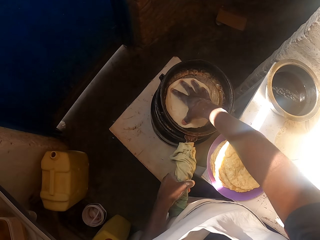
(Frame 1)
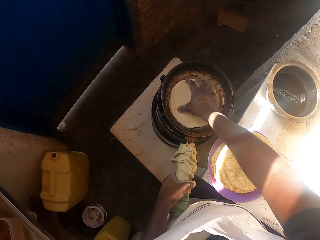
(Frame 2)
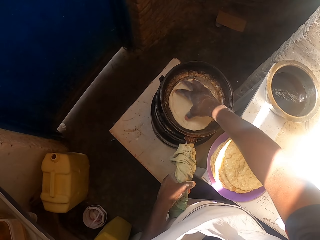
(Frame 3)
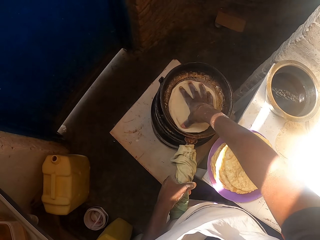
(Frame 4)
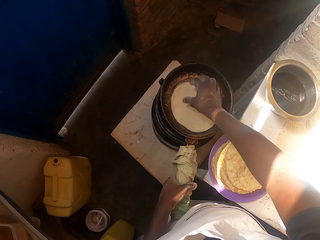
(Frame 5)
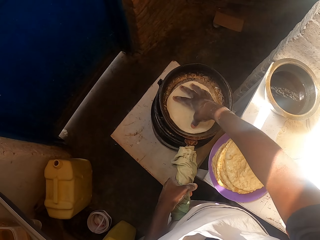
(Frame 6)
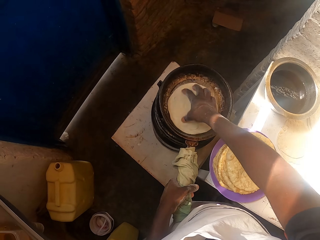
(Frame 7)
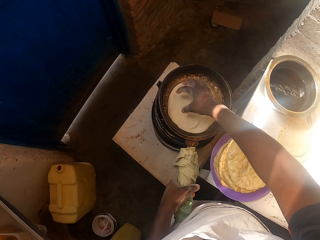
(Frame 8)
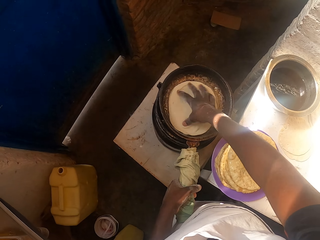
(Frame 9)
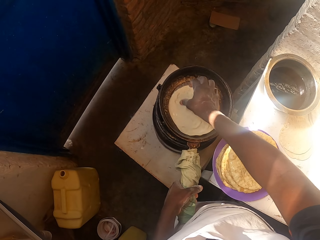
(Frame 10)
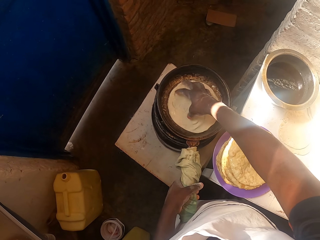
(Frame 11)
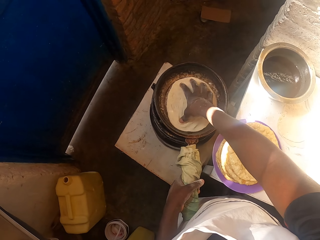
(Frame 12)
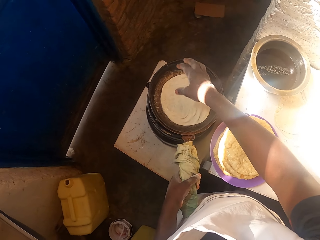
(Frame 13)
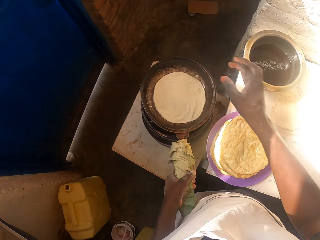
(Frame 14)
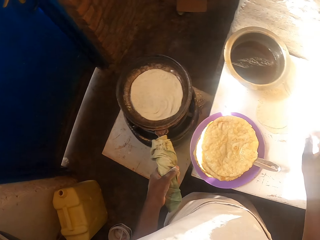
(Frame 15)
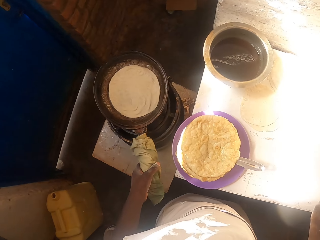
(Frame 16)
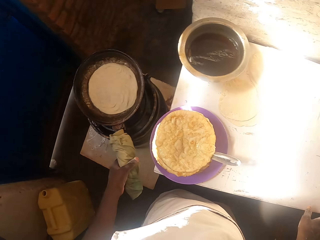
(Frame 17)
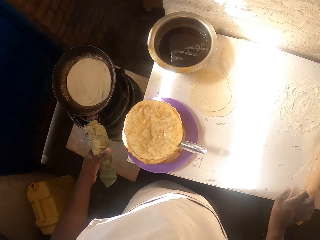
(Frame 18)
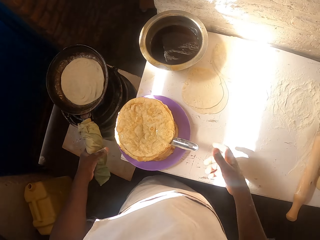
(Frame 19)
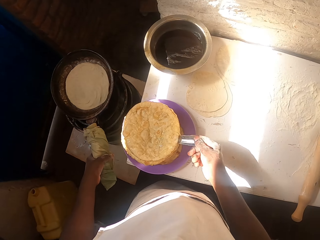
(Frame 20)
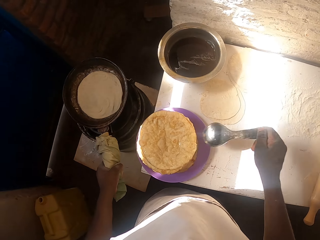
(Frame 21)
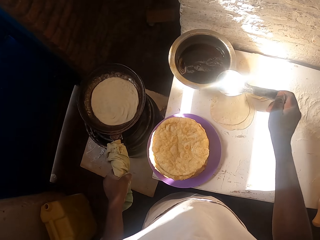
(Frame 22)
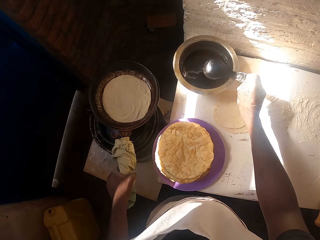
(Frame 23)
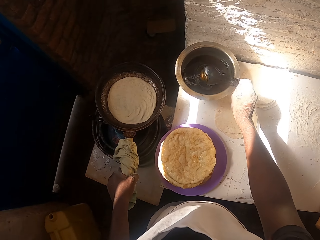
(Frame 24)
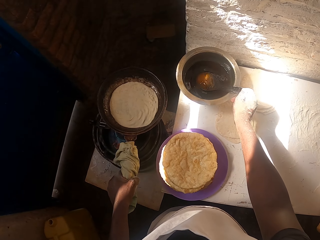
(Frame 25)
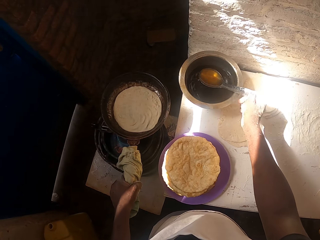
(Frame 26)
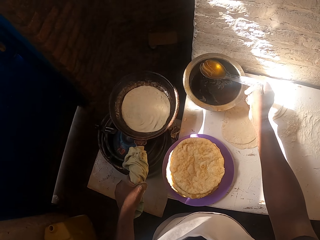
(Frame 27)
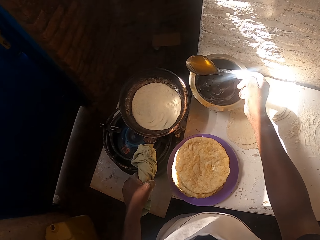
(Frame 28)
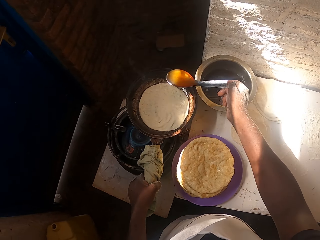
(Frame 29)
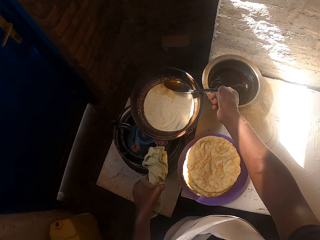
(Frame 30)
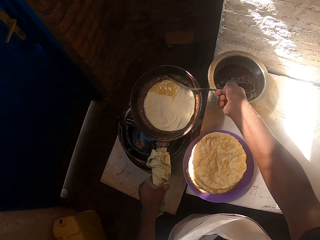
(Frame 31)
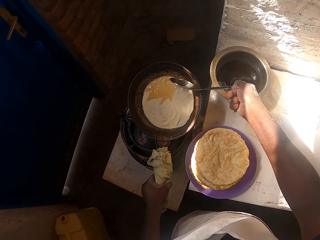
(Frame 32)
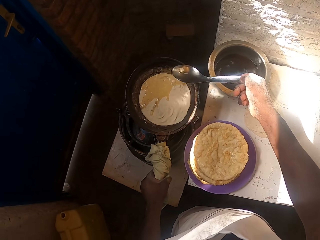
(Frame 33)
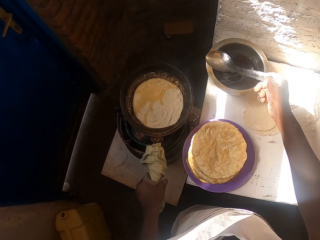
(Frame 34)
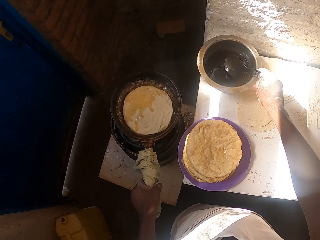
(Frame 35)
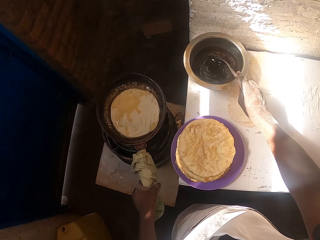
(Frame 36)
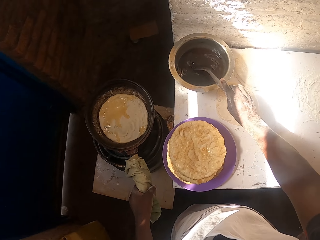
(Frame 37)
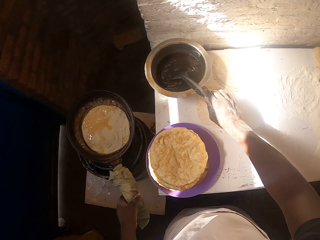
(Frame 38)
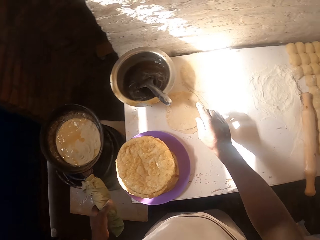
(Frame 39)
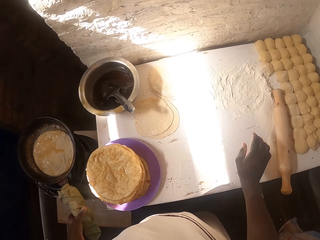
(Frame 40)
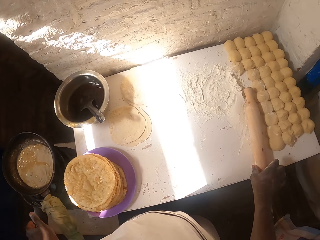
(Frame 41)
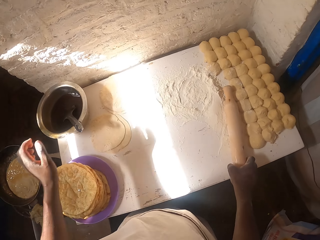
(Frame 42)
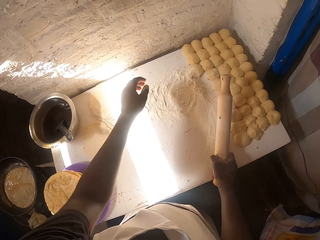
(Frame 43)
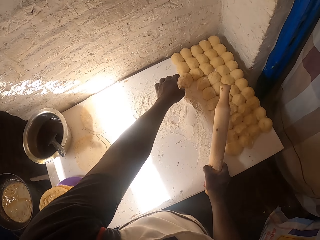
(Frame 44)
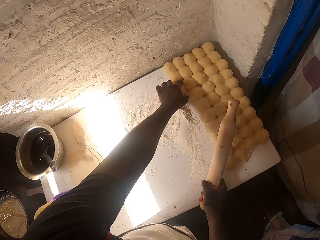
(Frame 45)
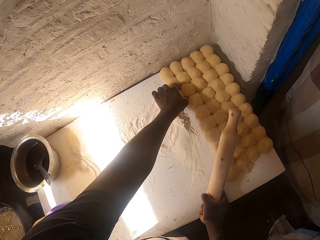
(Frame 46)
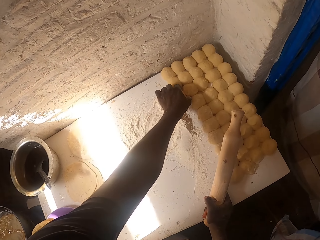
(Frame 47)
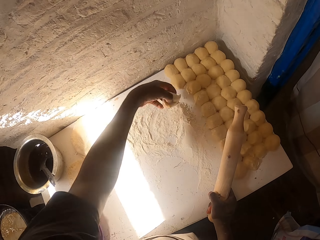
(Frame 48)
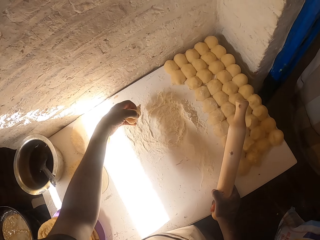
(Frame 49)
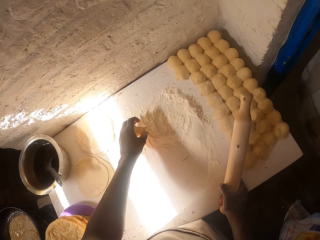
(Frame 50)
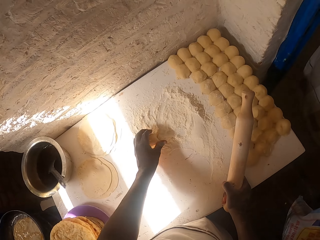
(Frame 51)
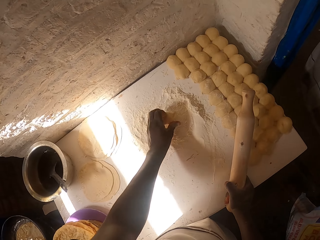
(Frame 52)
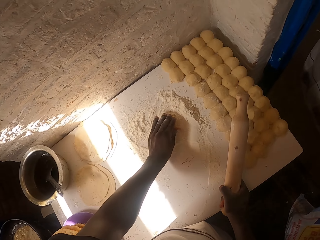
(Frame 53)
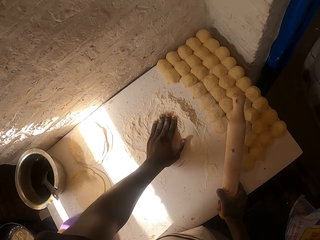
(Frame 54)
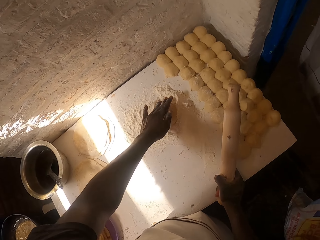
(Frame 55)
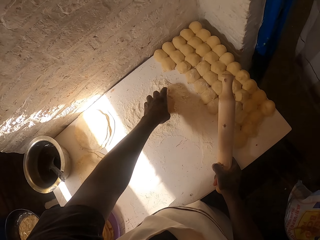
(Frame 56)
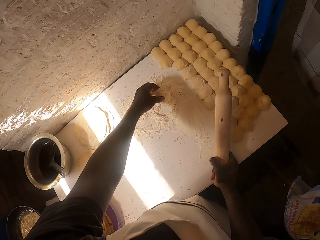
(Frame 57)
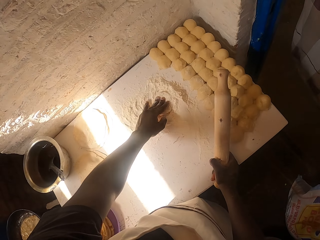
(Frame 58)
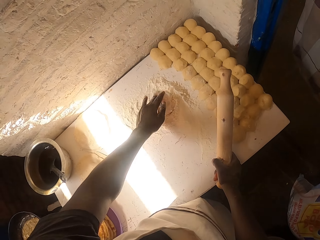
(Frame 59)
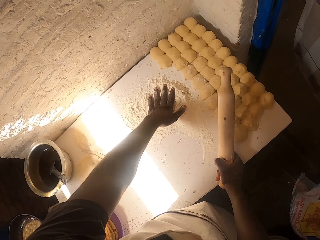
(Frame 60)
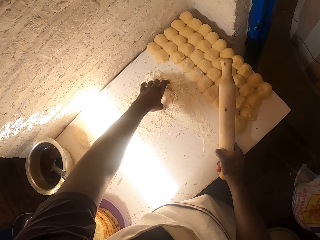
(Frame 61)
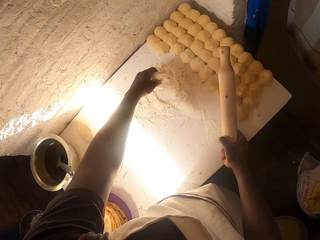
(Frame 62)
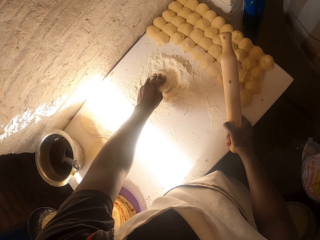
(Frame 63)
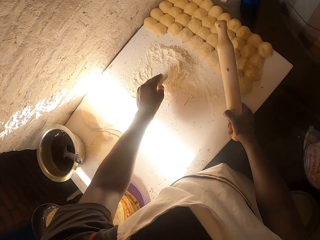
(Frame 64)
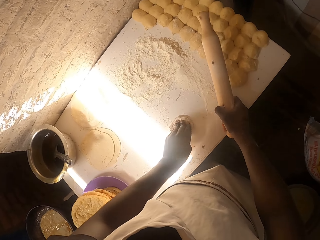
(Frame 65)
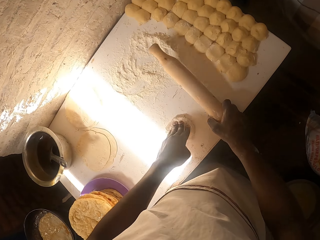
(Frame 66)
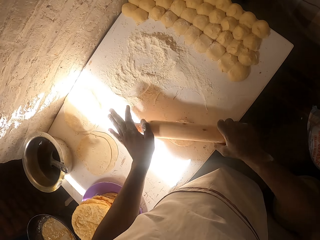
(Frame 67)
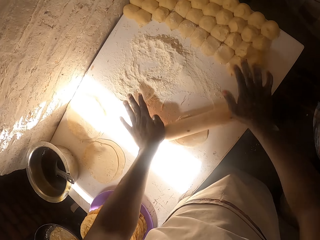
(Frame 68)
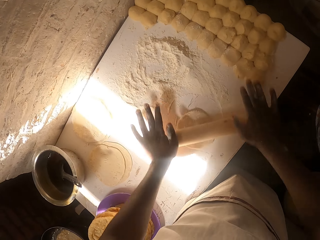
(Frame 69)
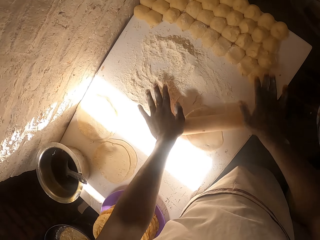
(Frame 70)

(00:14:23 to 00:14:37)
The camera wearer takes the serving spoon from the plate. They take cooking oil with the serving spoon. They lift the pan. They pour the cooking oil on the dough. They put the serving spoon in the cooking pot. They take a rolling pin. They take a dough. They pass the dough through the flour. They press the dough. They turn the dough. They put the dough on the smooth surface. They flatten the dough with the rolling pin.
